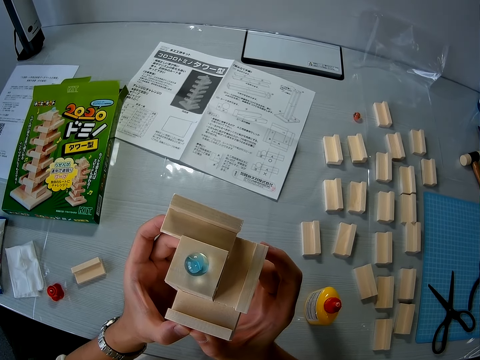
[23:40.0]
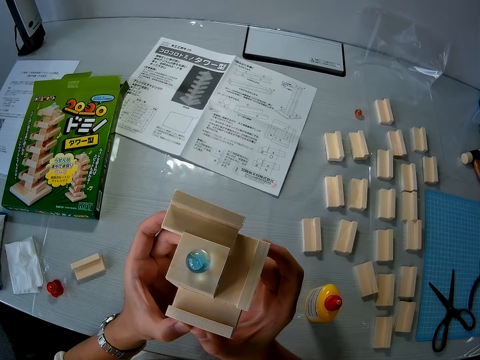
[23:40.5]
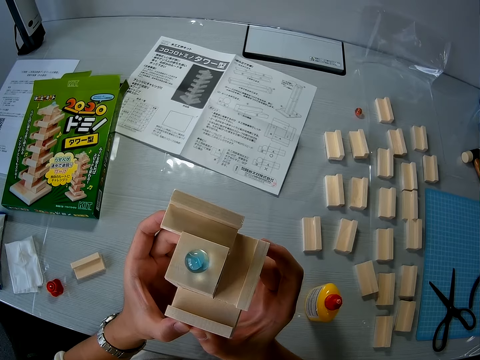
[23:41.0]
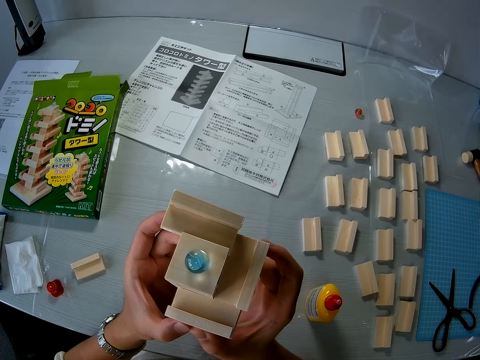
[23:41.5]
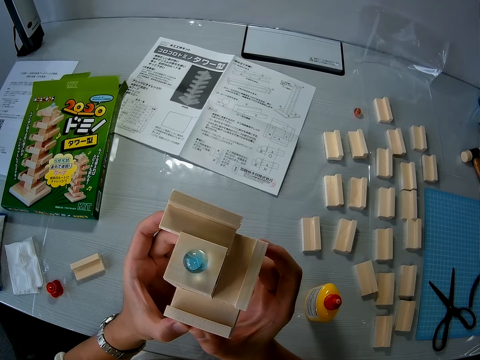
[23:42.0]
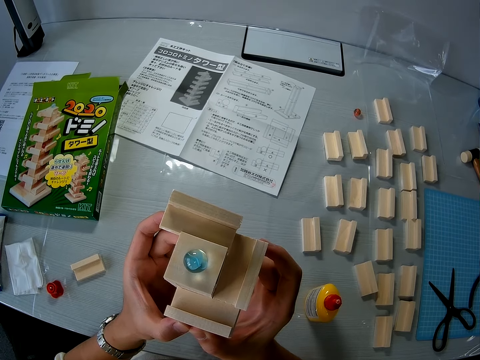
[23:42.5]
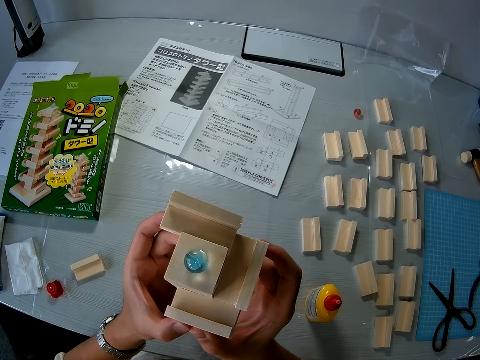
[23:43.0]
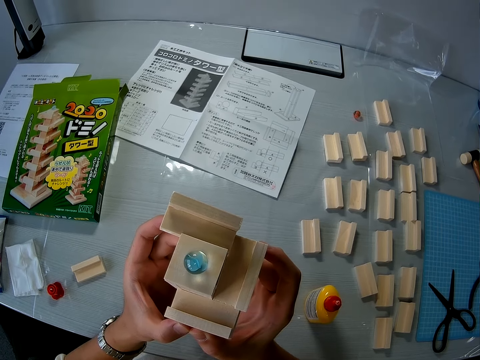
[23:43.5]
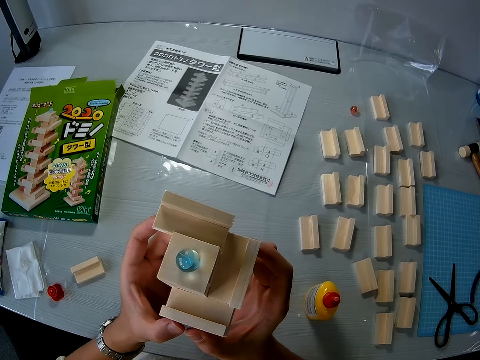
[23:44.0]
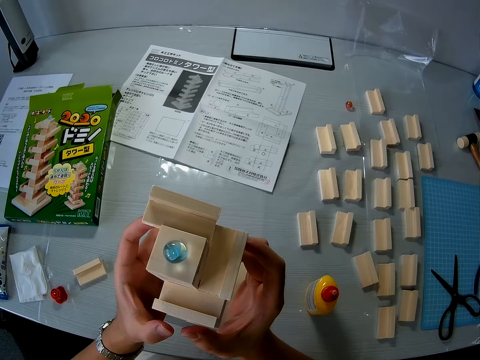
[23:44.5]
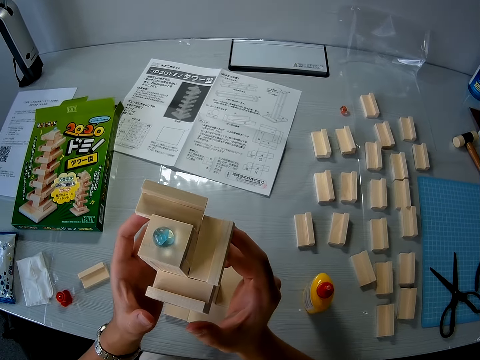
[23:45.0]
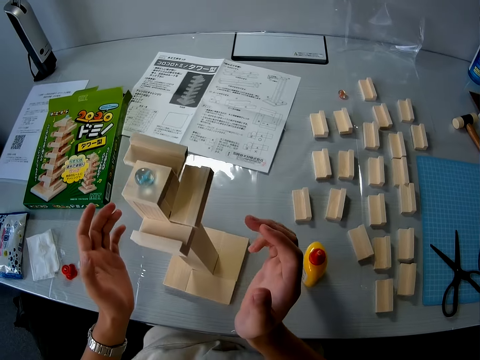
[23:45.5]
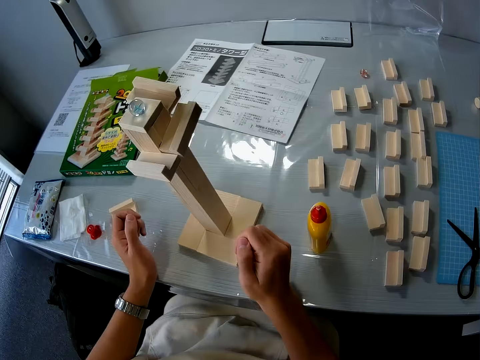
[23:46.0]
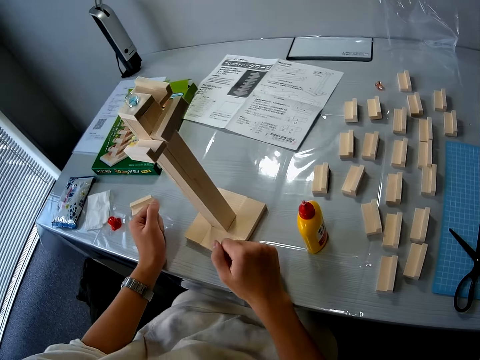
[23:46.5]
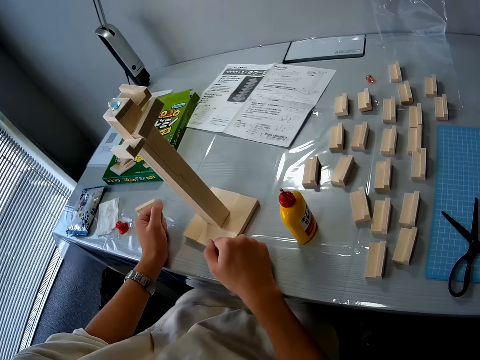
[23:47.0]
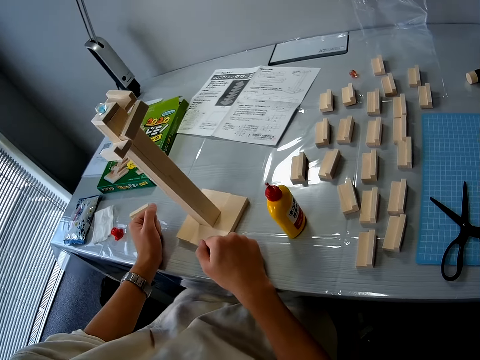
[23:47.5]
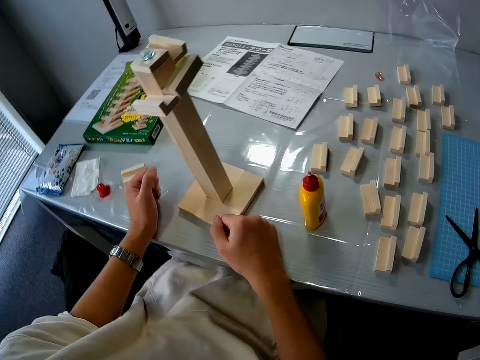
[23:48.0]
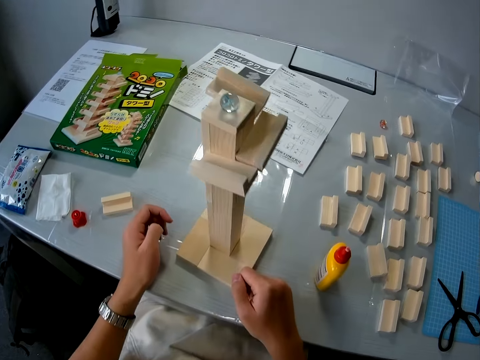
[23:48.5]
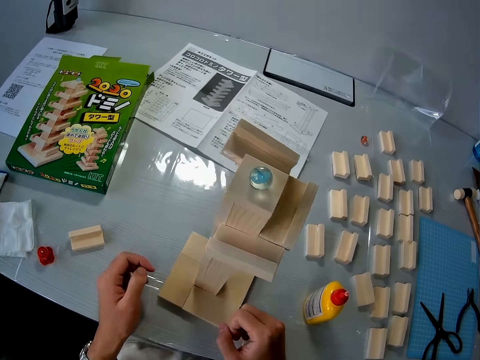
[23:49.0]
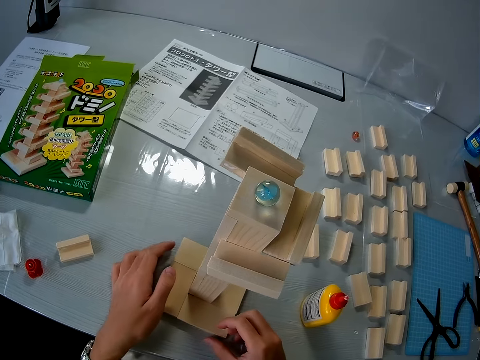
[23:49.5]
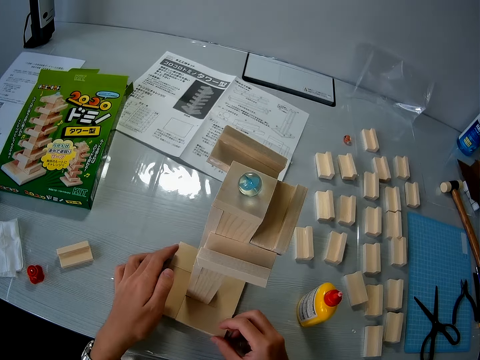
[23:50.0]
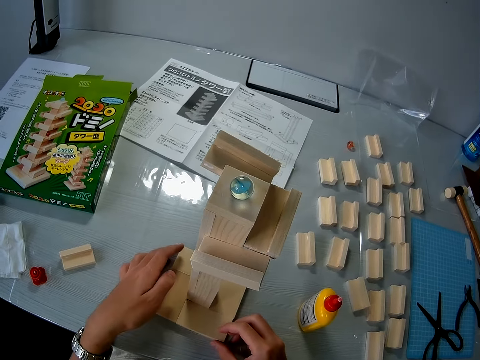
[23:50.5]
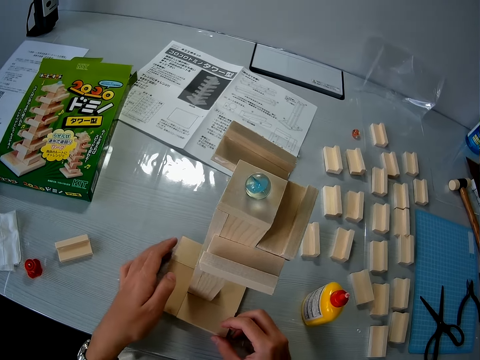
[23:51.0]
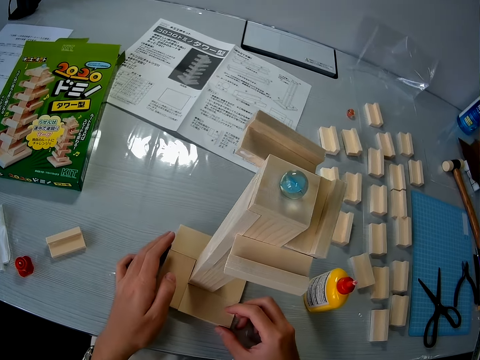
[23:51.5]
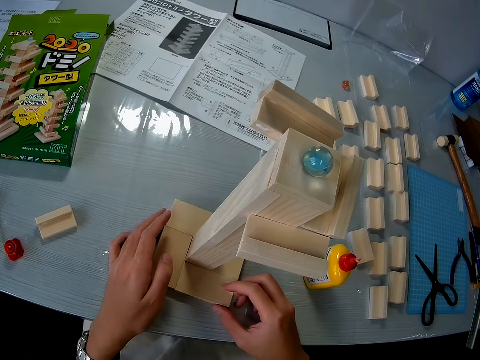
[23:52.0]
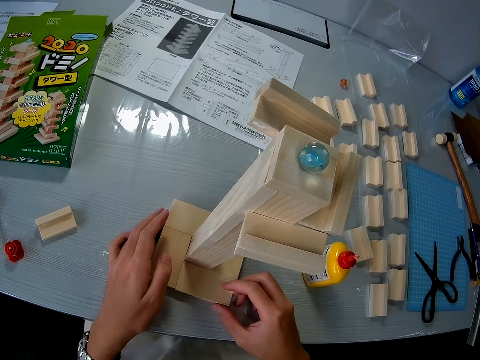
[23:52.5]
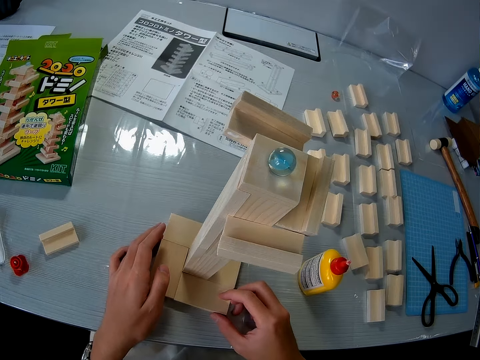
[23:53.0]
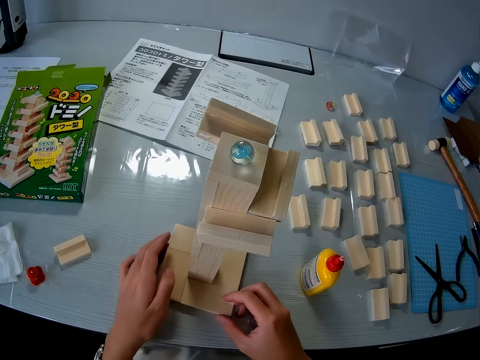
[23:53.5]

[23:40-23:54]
The camera wearer lowers her hands on the table. She looks around. She holds the base of the wooden mechanical model with both hands. She looks at the wooden mechanical model.

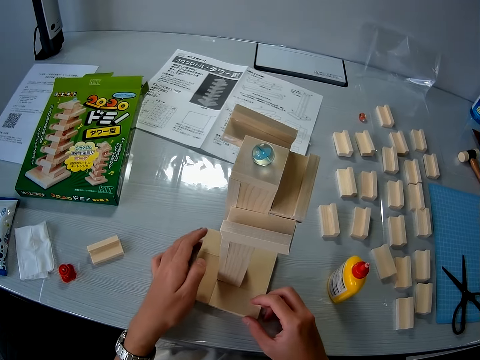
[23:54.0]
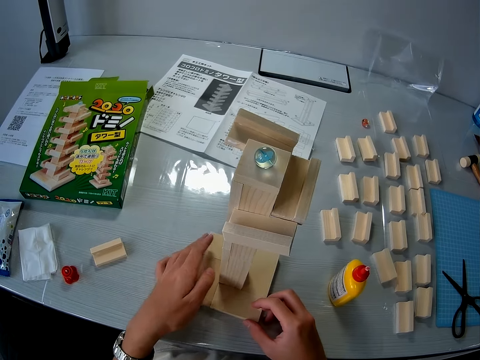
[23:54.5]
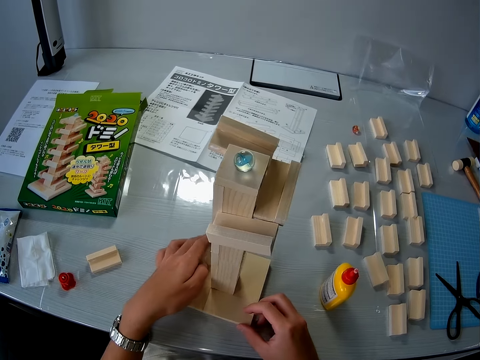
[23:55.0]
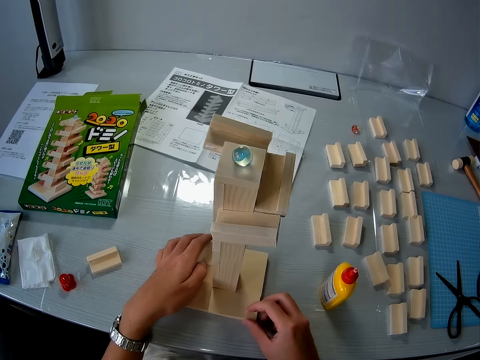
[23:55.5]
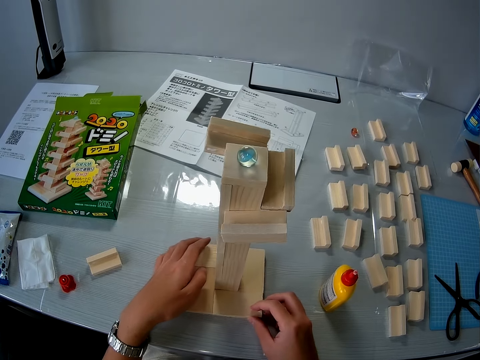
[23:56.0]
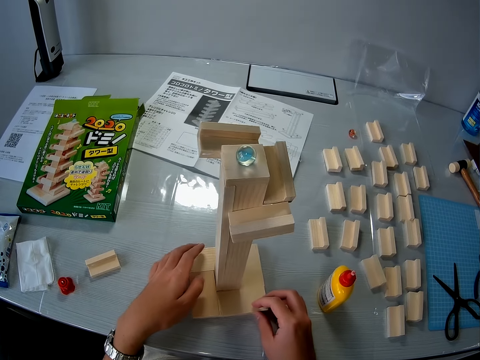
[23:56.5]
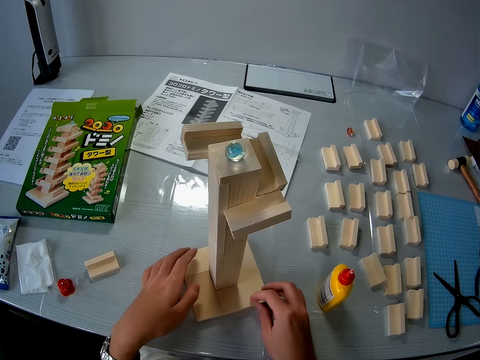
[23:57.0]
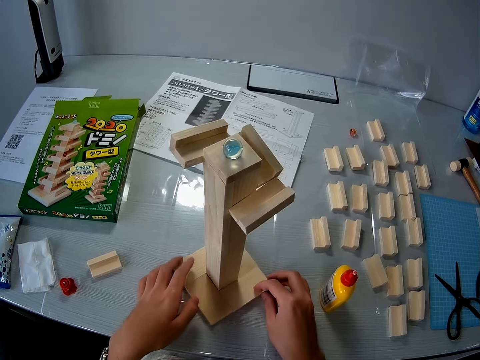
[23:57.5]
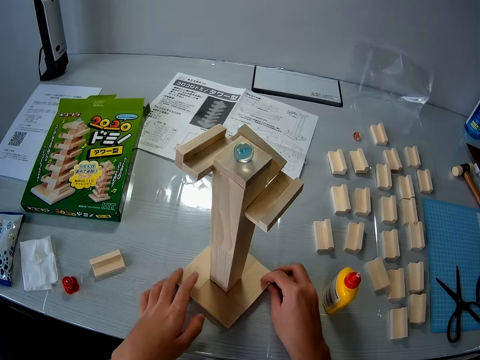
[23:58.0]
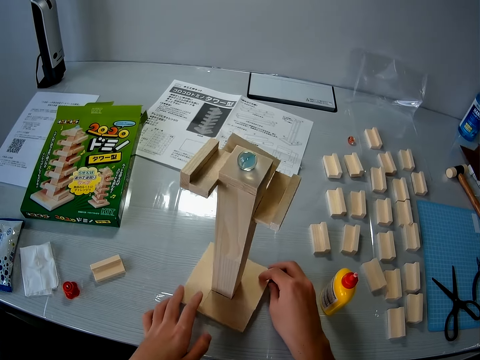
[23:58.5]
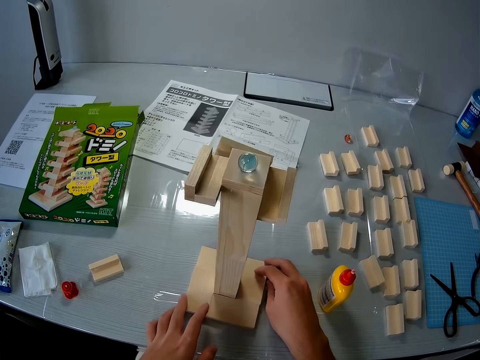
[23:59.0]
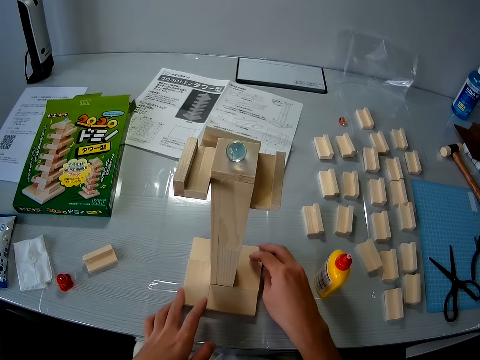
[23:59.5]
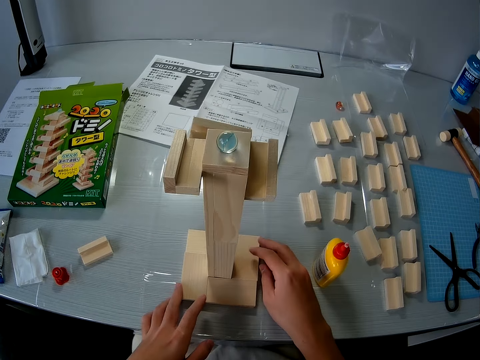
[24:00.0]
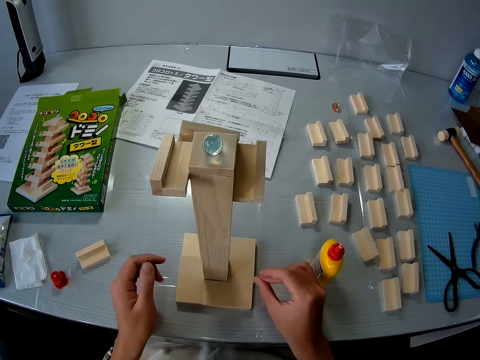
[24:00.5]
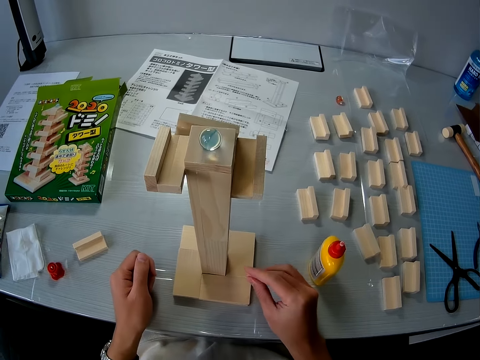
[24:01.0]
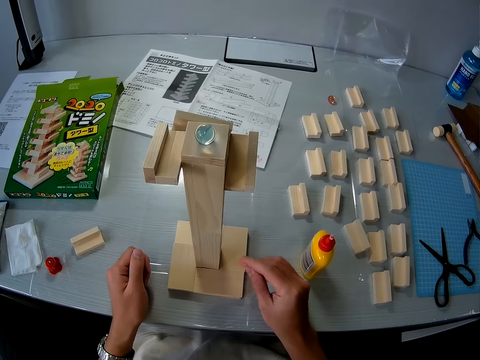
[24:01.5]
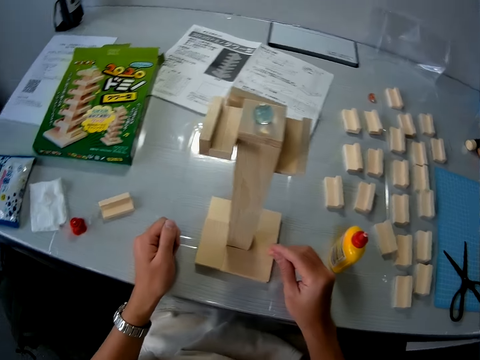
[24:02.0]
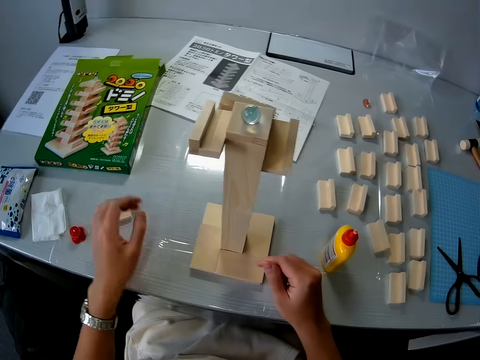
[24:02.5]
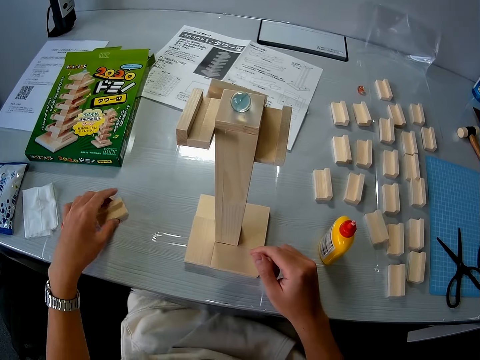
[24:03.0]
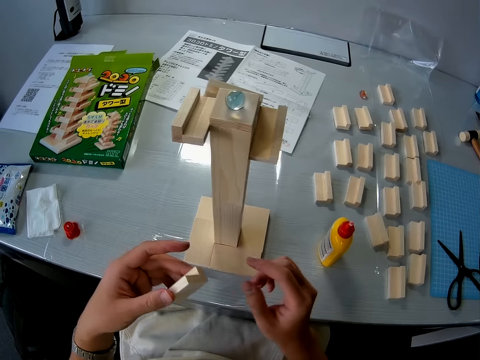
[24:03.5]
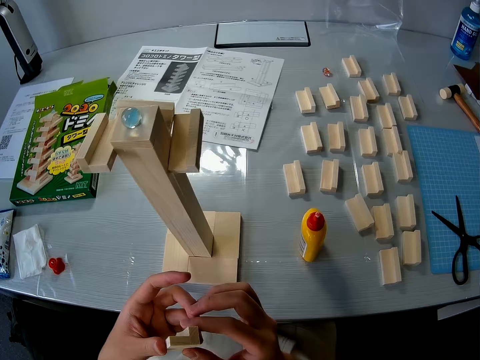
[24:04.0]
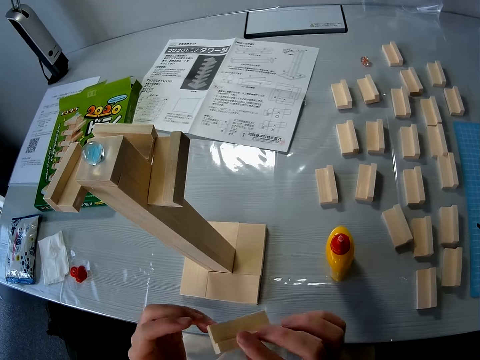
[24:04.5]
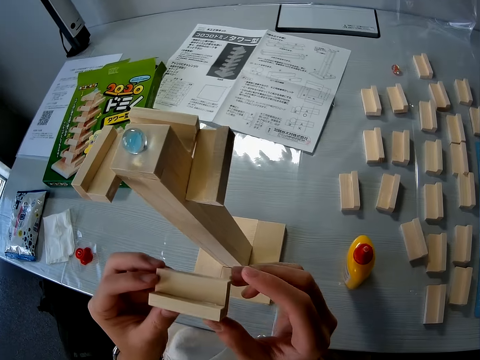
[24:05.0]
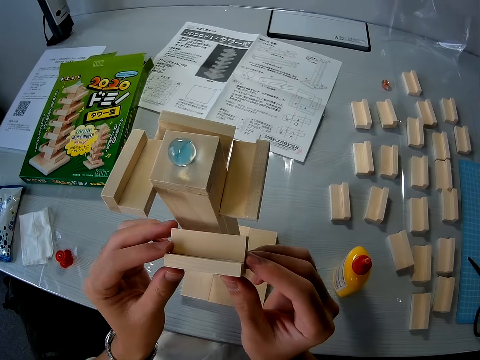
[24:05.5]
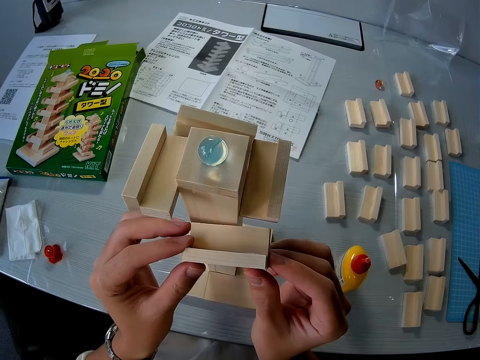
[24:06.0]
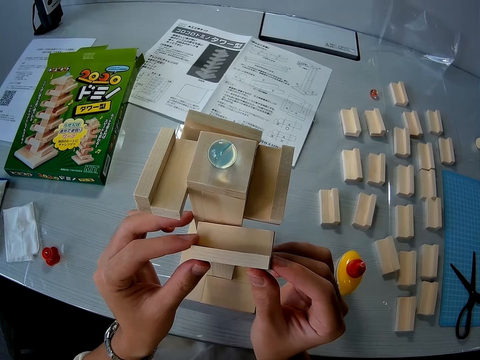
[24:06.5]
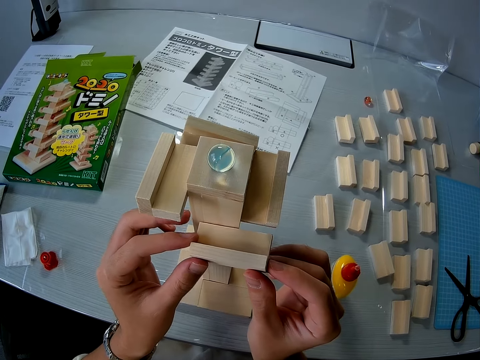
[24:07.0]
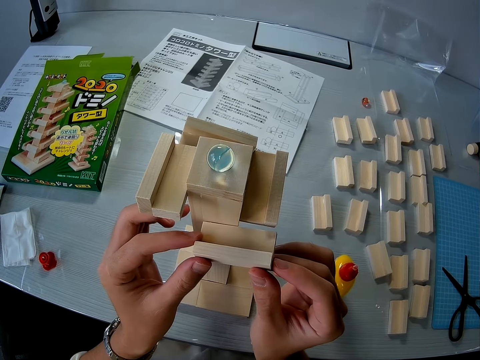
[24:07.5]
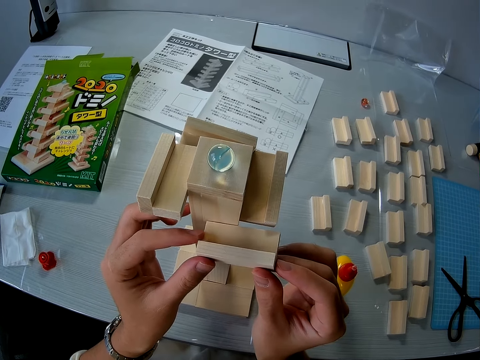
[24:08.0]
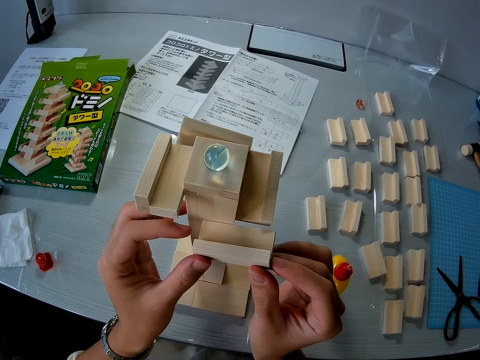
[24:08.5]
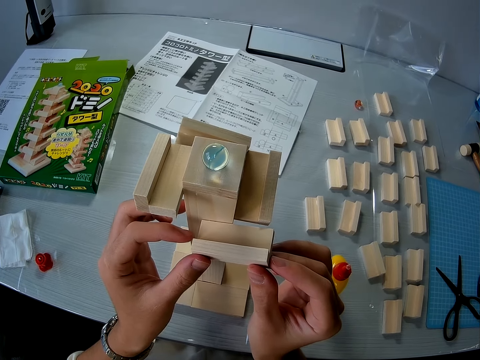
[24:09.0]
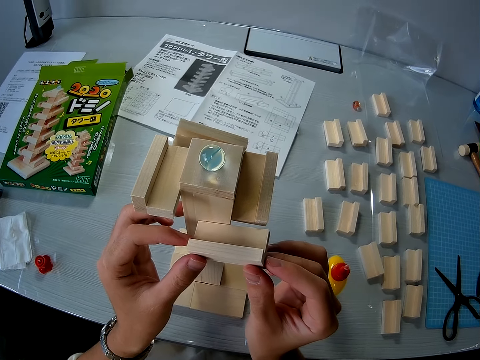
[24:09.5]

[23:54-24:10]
The camera wearer turns the wooden mechanical model on the table with both hands. She looks at the wooden mechanical model and twists fingers. She picks up a wooden piece on the table with her left hand. She turns the wooden piece. She adjusts the wooden piece in her hands. She places the wooden piece in her hands on the wooden mechanical model.
